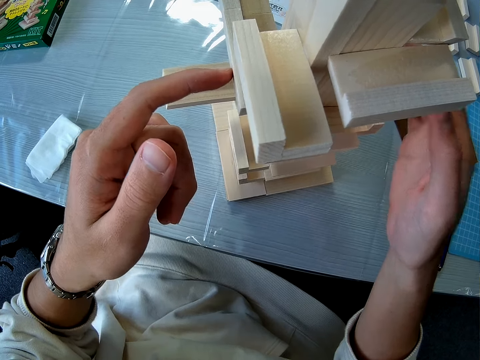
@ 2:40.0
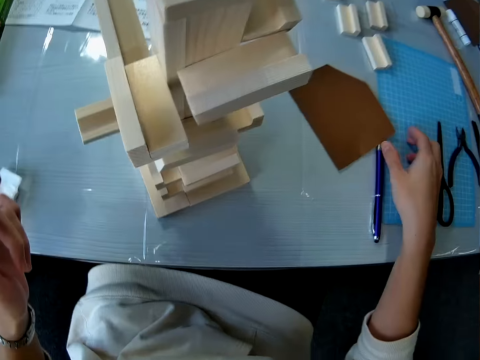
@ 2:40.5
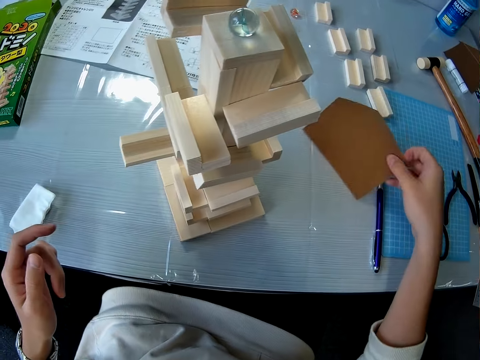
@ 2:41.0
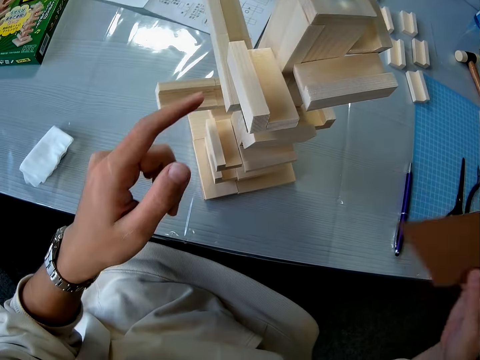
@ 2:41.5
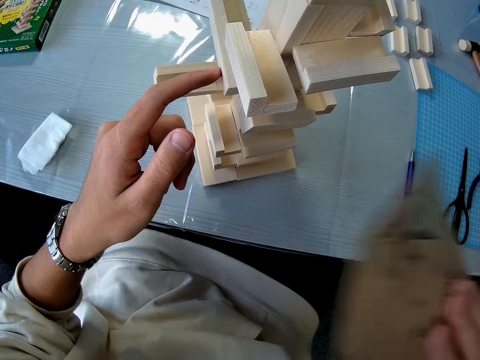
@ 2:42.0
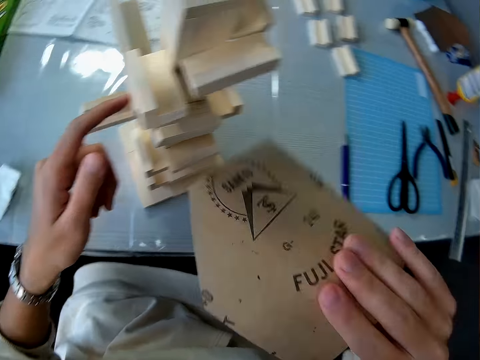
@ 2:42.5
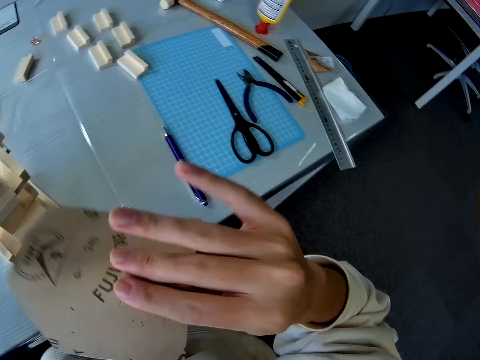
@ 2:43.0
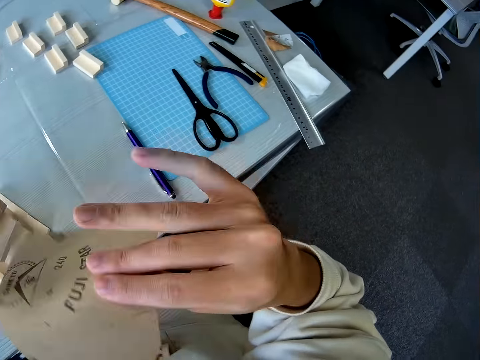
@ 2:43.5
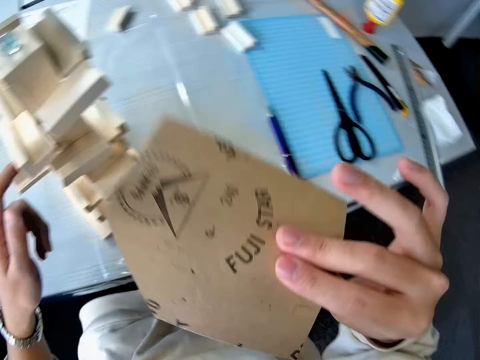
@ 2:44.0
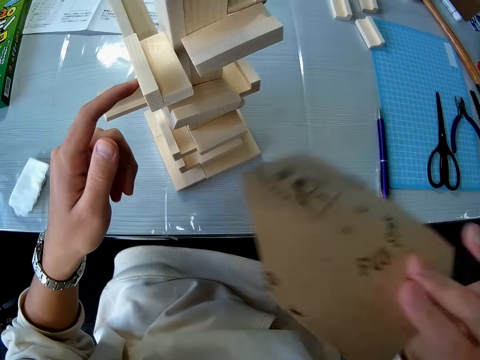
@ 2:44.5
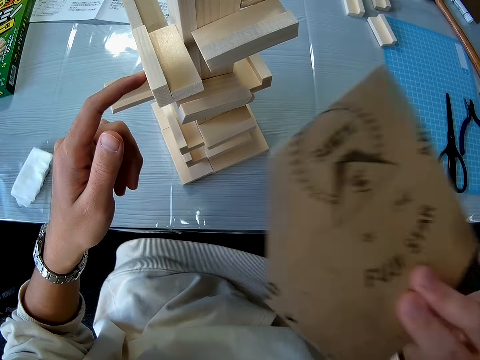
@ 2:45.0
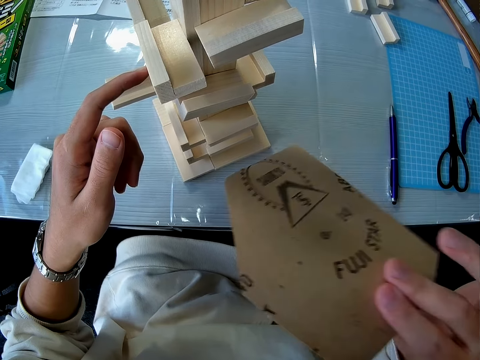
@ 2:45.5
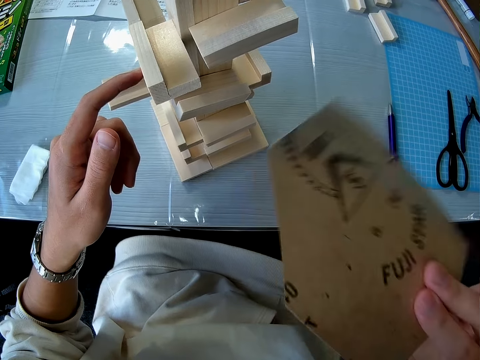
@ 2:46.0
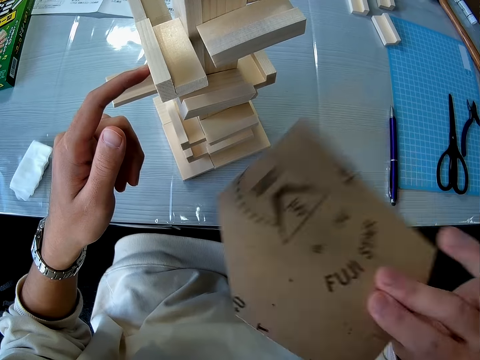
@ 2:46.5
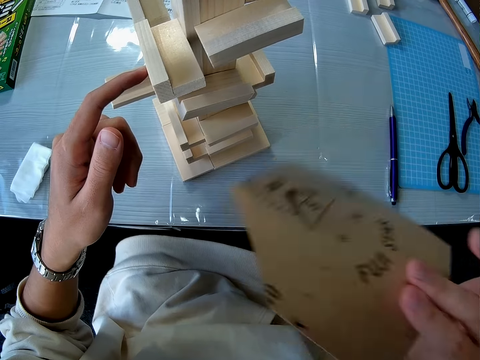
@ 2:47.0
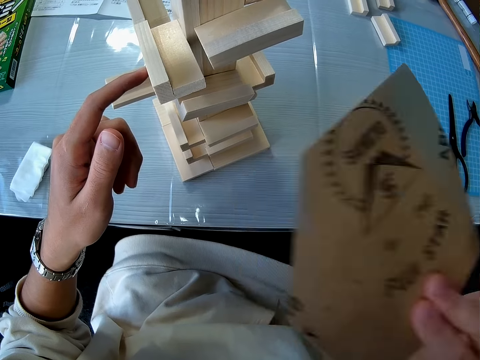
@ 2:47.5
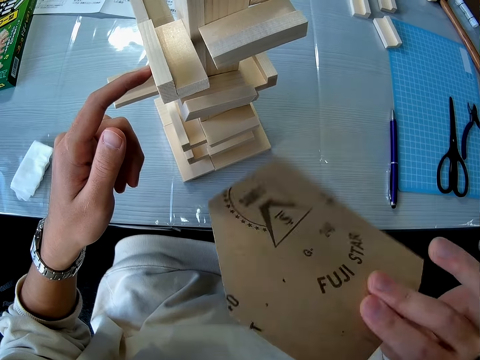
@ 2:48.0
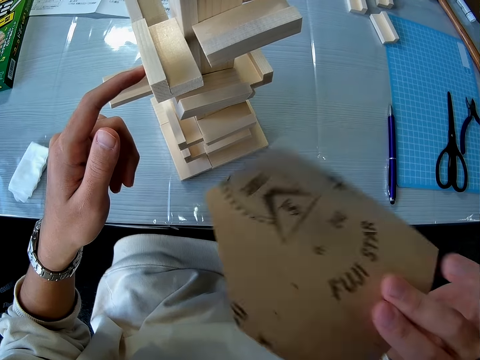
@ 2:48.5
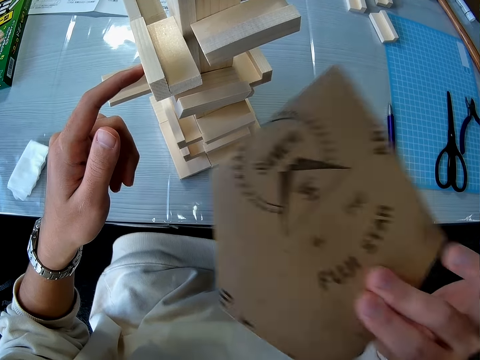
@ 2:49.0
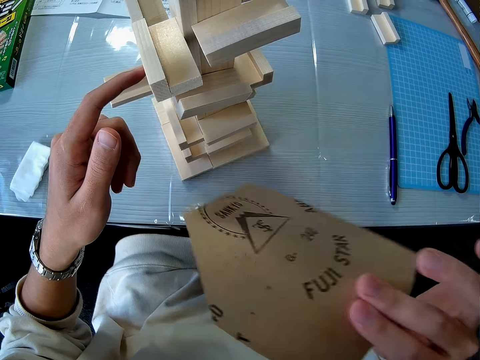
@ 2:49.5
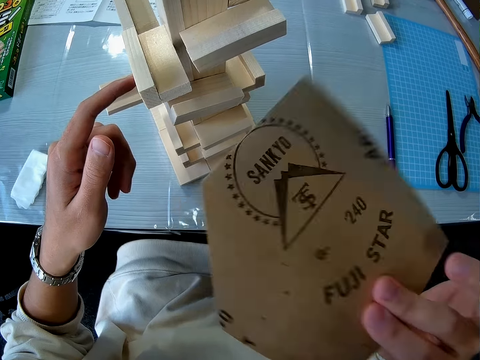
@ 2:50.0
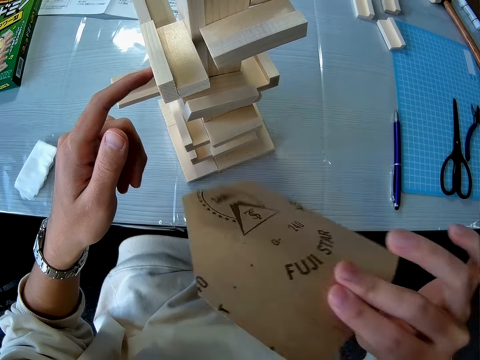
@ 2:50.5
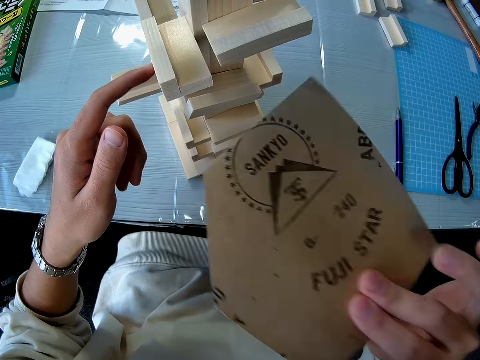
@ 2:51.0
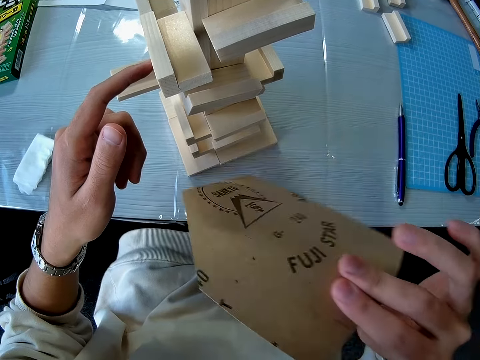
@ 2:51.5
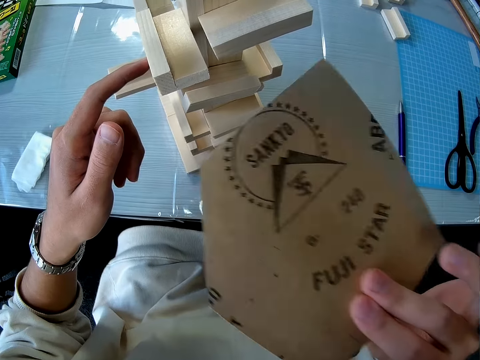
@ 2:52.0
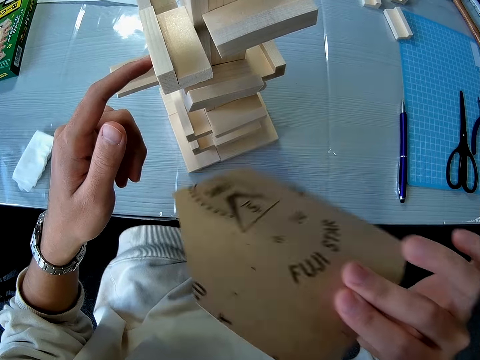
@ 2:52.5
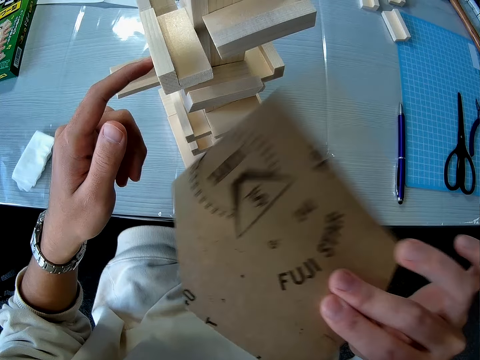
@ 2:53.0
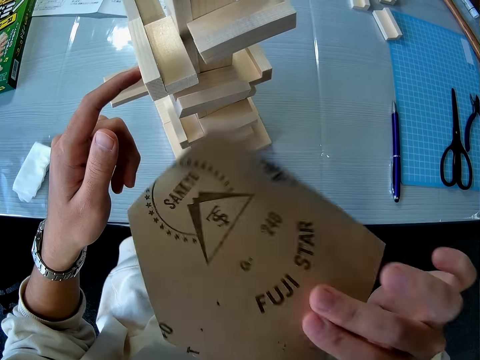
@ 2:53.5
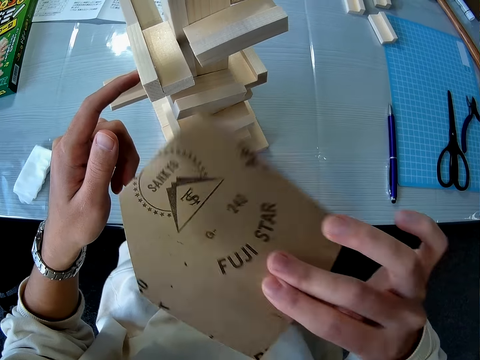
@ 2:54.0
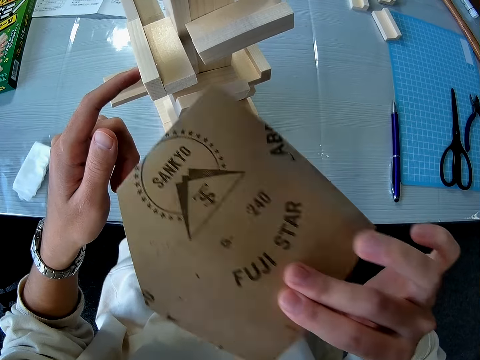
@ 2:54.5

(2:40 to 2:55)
The camera wearer picks up the paper craft from the table with his right hand. He fans the wooden topple brick game with the paper craft.

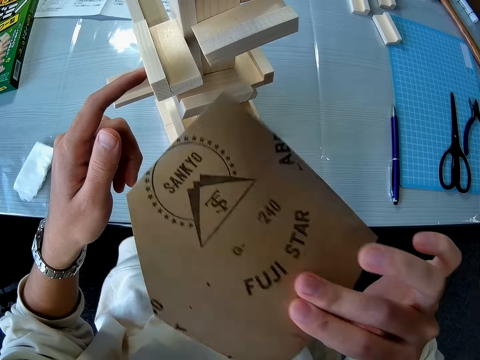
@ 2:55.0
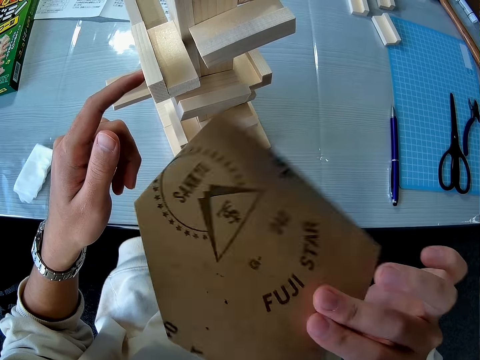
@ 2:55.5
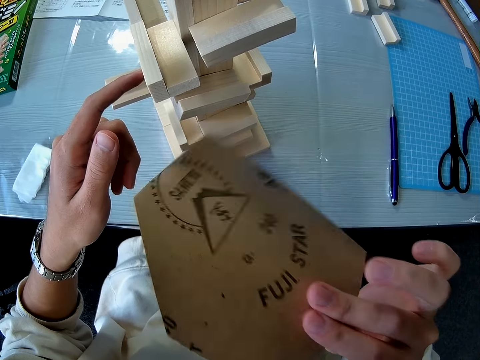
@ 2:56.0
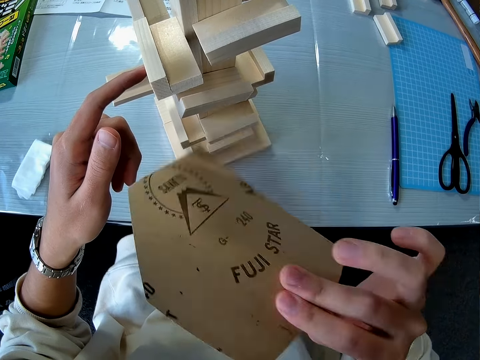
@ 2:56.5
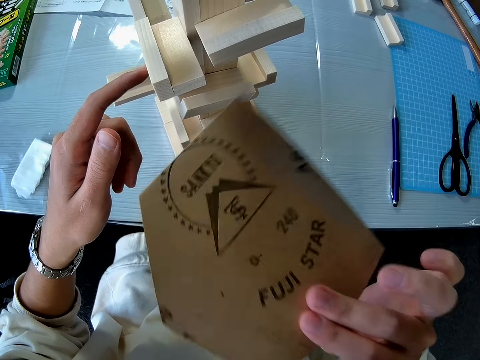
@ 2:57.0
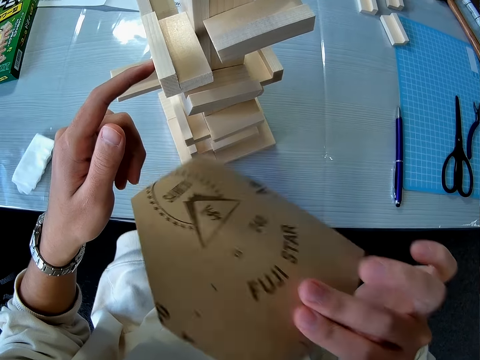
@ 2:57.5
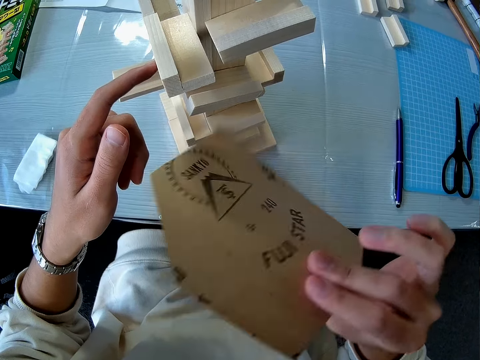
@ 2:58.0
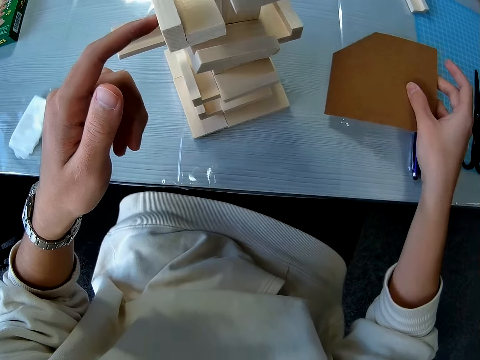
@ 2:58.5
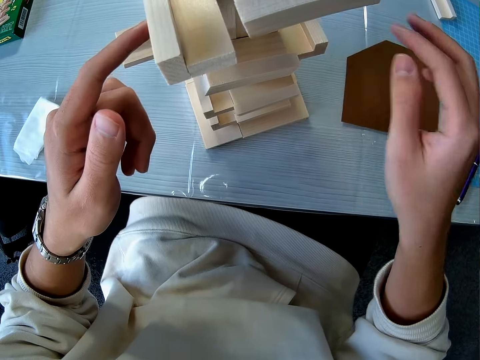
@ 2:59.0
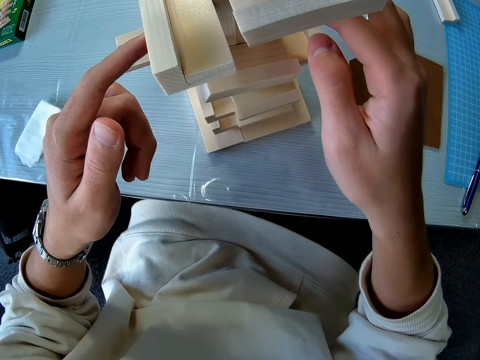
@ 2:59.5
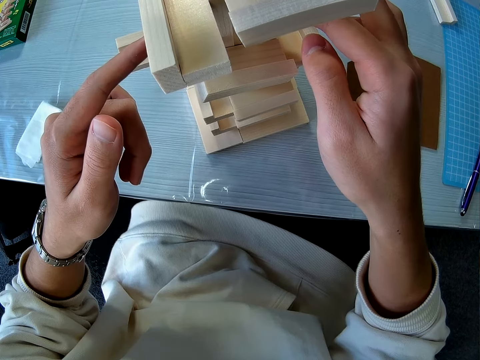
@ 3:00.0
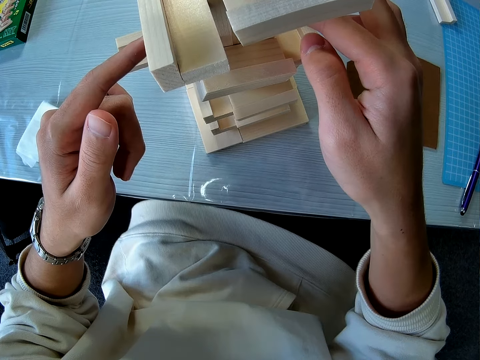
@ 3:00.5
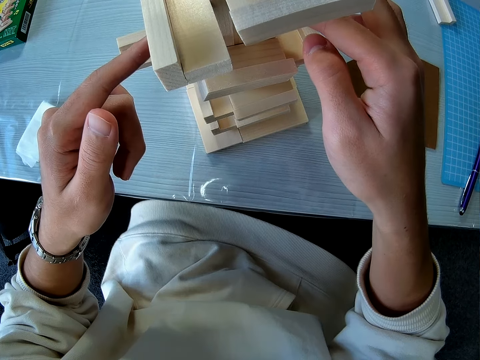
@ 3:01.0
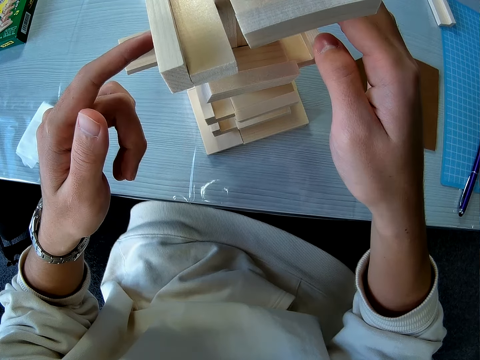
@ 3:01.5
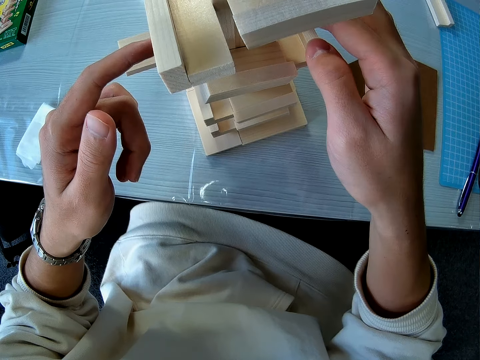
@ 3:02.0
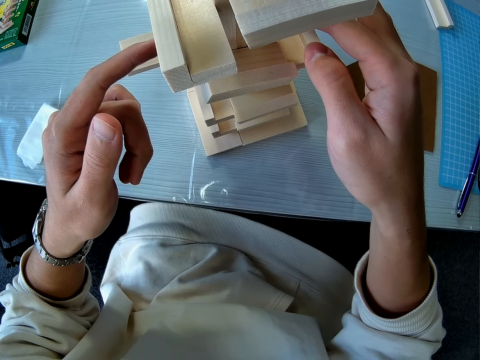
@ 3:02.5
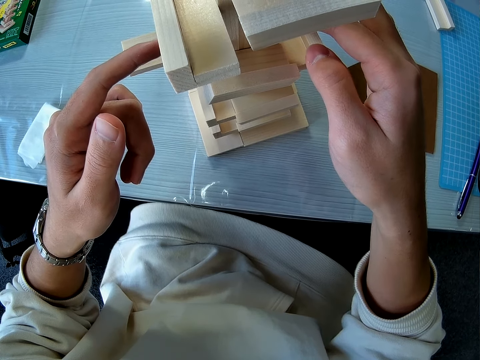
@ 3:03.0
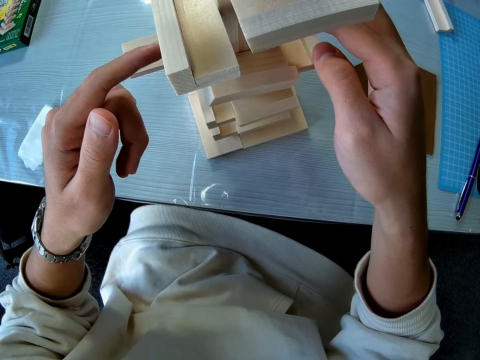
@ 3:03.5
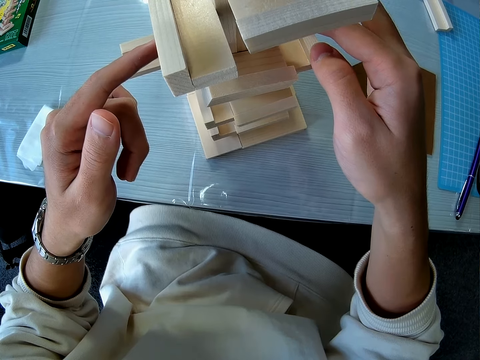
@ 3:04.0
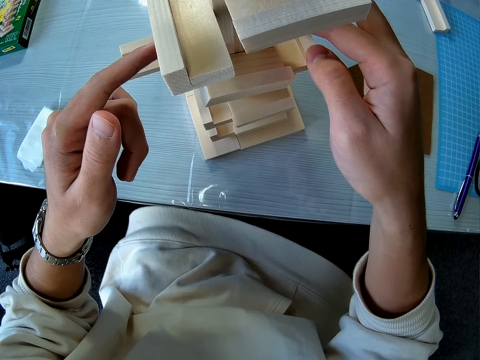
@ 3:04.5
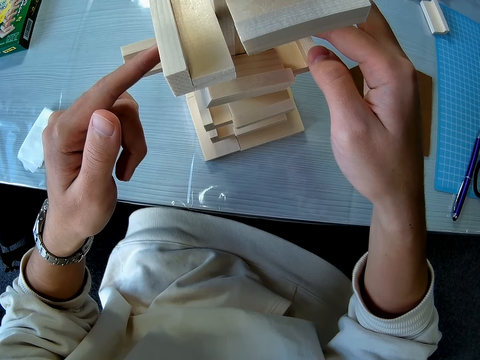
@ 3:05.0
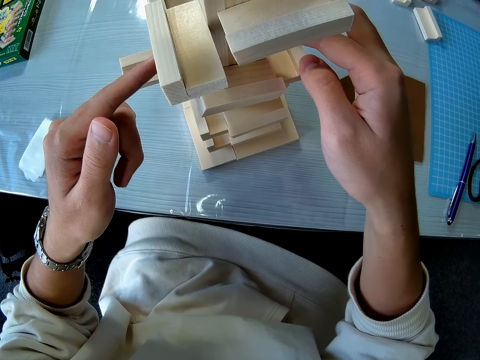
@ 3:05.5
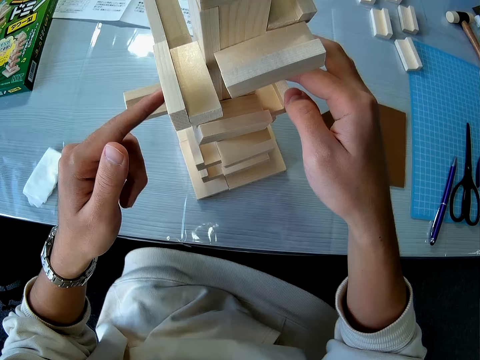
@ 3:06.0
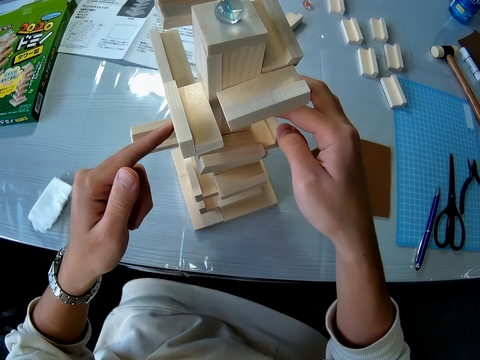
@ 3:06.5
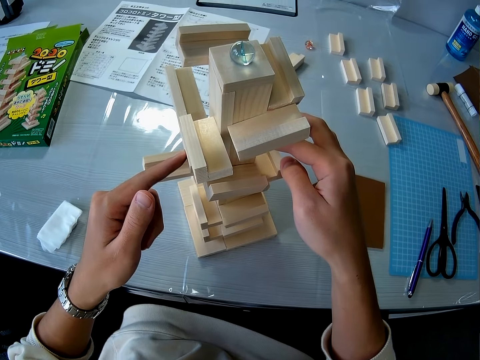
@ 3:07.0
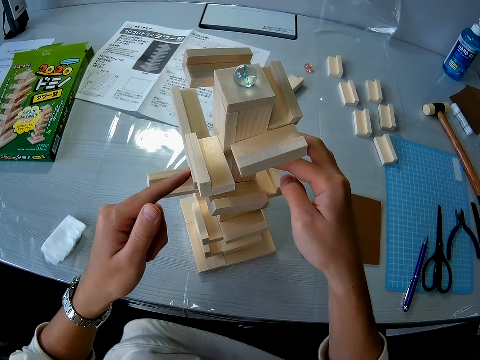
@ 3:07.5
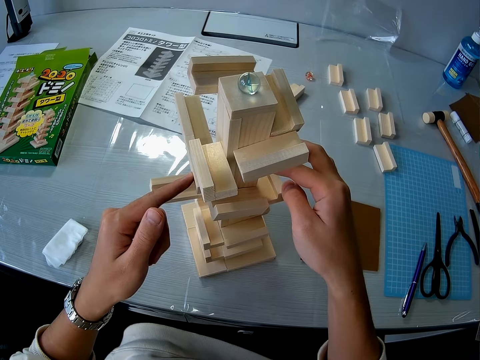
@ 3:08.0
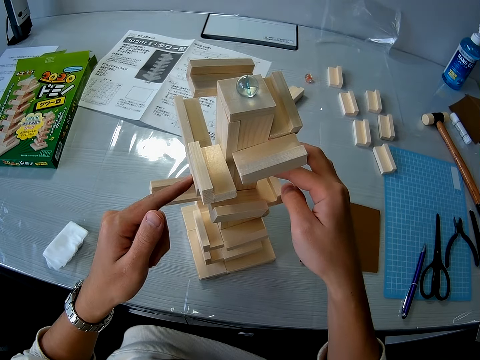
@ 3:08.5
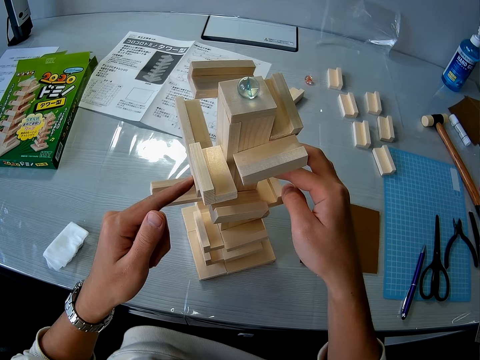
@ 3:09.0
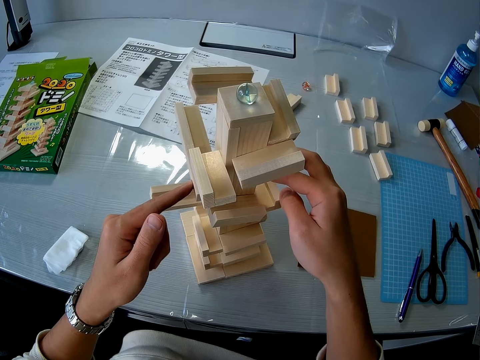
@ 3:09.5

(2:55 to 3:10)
The camera wearer drops the paper craft on the table. He holds the wooden topple brick game with his two hands.
